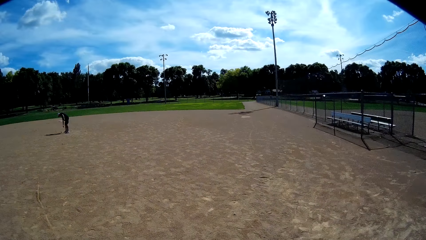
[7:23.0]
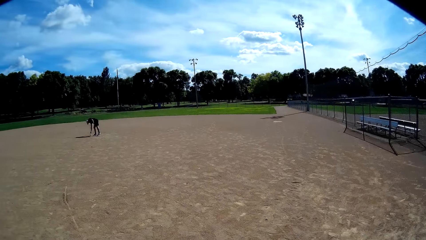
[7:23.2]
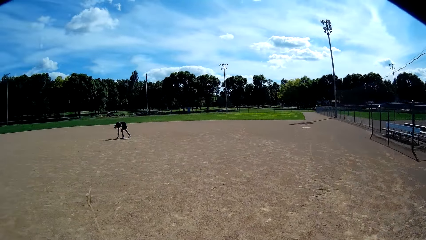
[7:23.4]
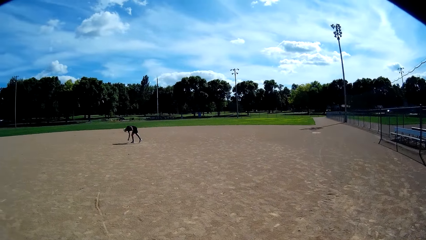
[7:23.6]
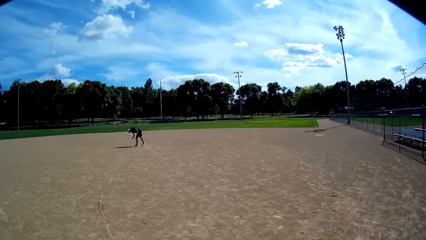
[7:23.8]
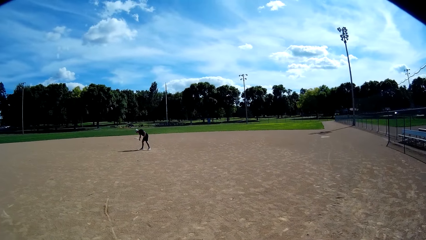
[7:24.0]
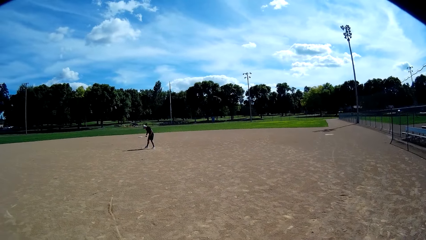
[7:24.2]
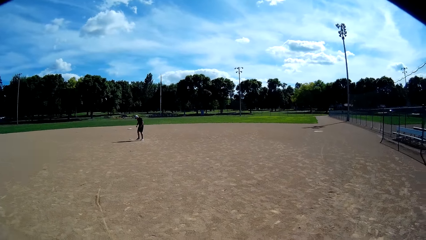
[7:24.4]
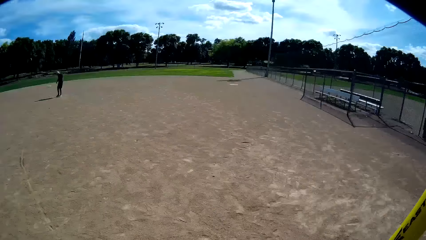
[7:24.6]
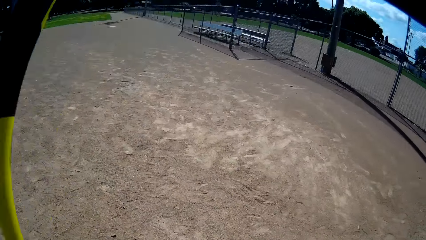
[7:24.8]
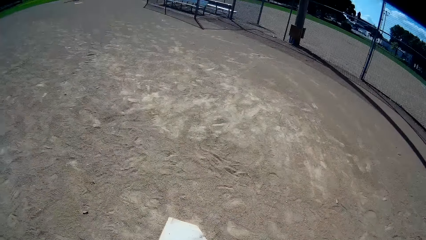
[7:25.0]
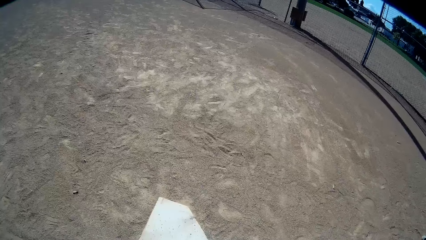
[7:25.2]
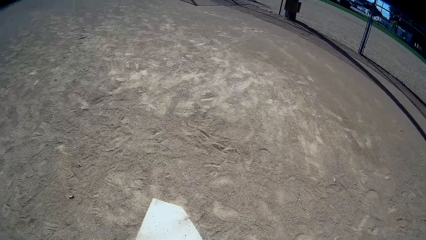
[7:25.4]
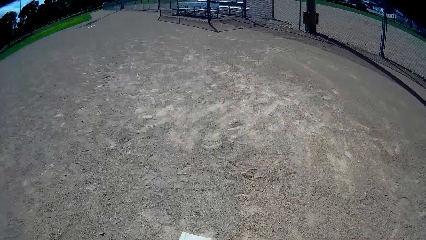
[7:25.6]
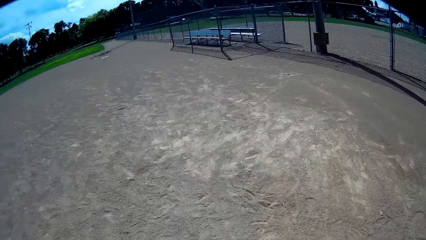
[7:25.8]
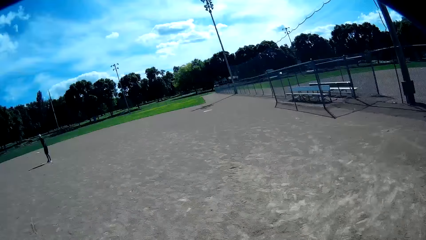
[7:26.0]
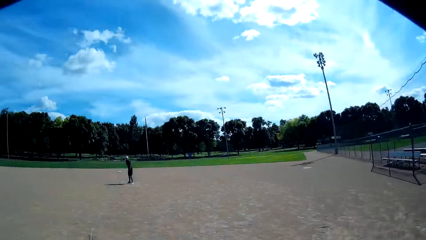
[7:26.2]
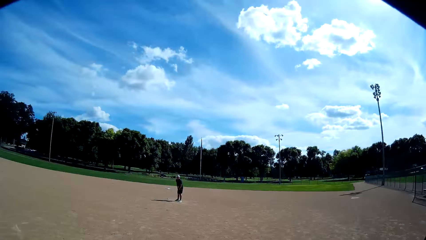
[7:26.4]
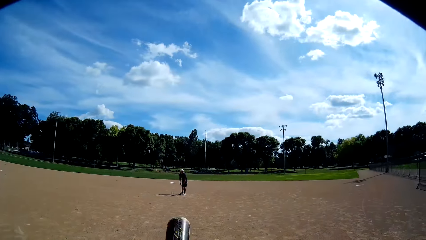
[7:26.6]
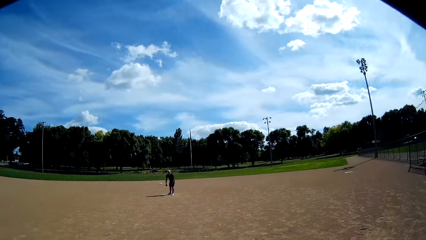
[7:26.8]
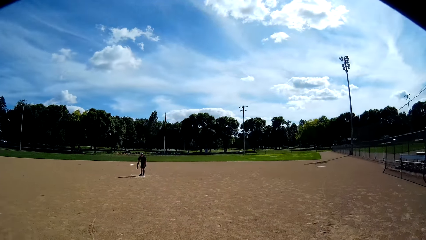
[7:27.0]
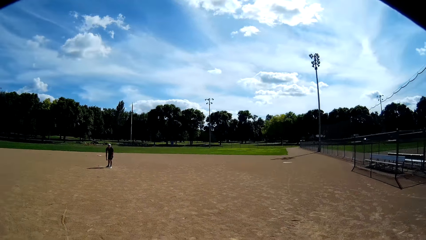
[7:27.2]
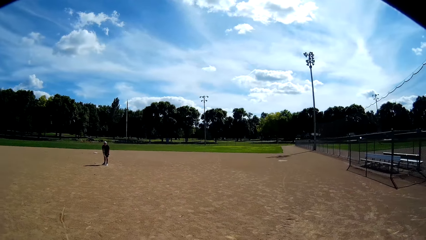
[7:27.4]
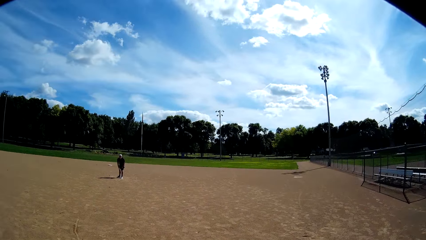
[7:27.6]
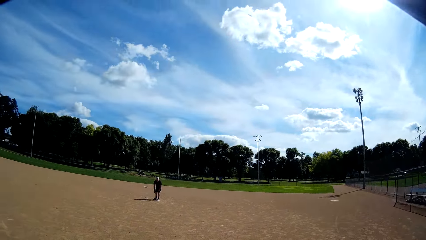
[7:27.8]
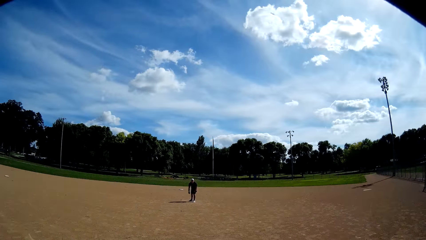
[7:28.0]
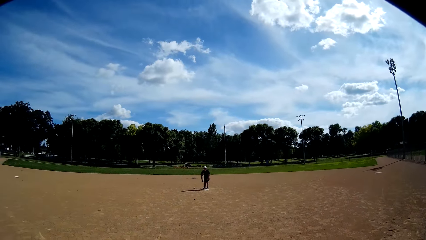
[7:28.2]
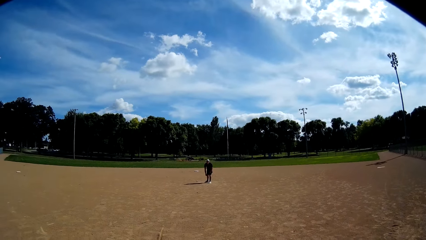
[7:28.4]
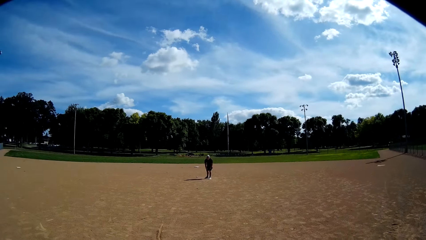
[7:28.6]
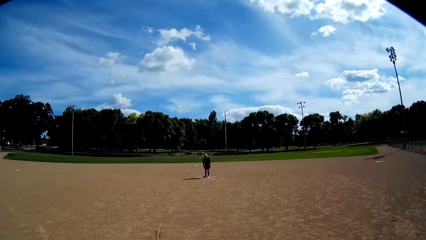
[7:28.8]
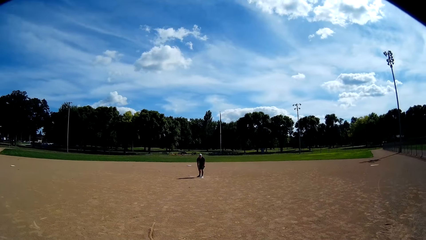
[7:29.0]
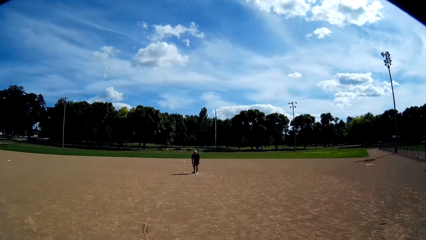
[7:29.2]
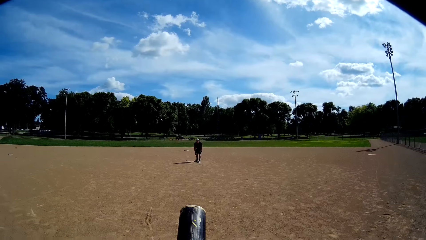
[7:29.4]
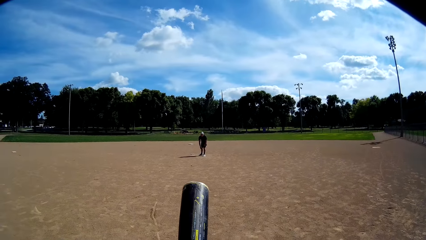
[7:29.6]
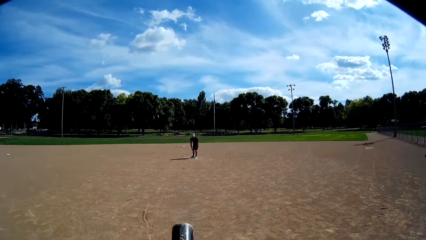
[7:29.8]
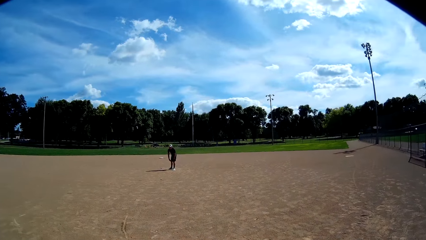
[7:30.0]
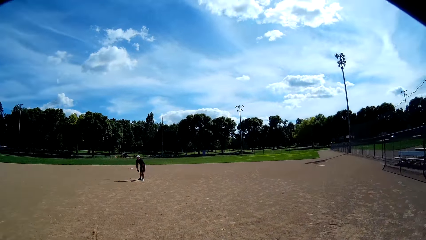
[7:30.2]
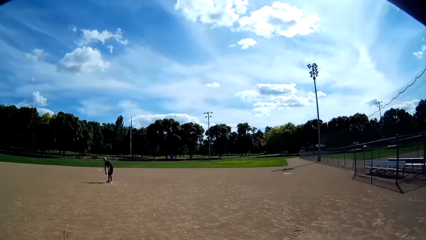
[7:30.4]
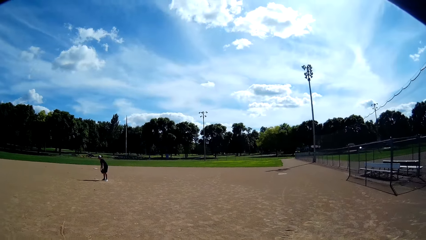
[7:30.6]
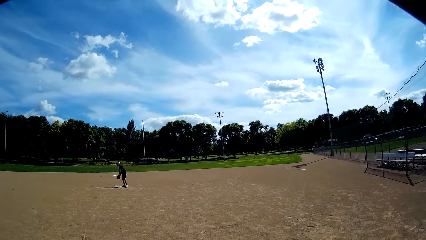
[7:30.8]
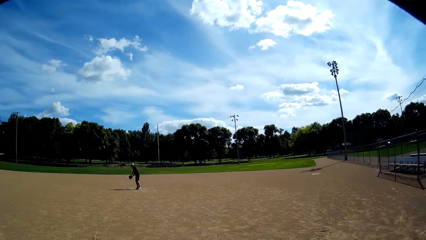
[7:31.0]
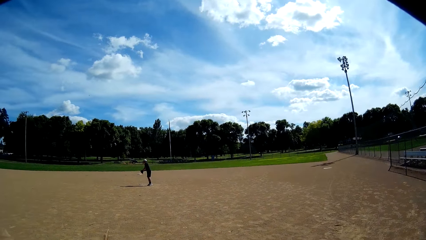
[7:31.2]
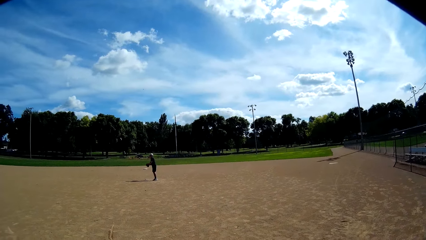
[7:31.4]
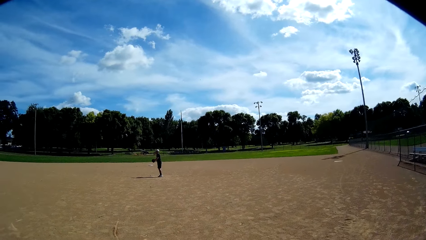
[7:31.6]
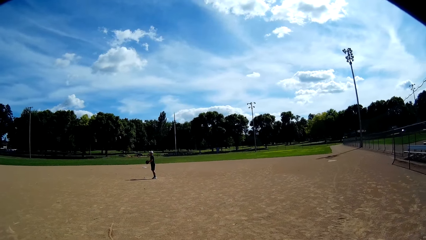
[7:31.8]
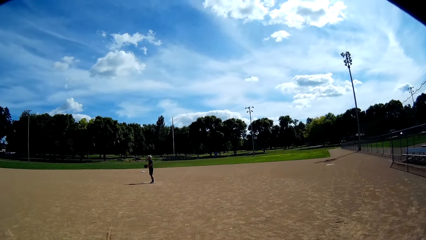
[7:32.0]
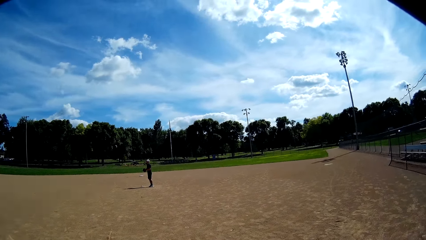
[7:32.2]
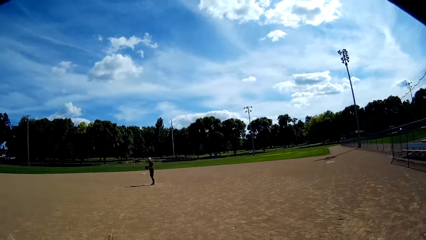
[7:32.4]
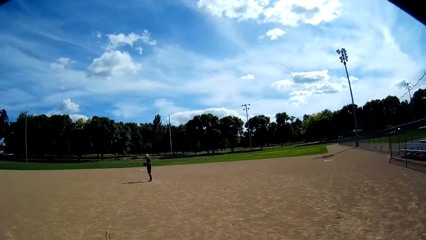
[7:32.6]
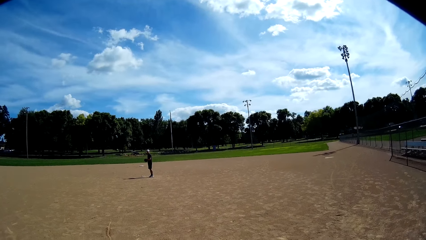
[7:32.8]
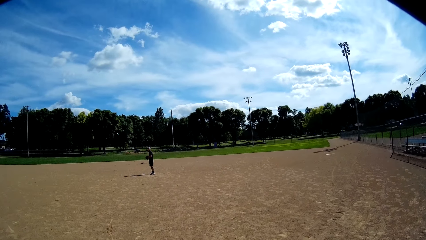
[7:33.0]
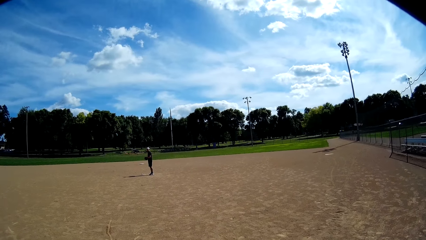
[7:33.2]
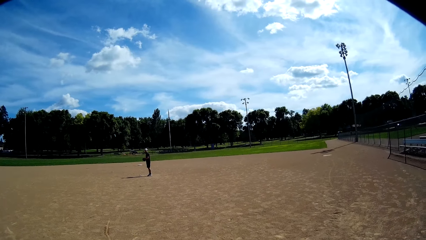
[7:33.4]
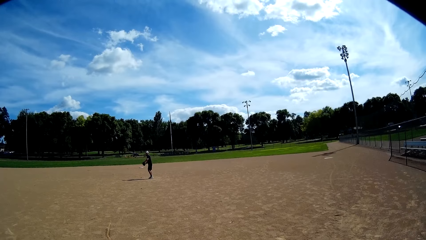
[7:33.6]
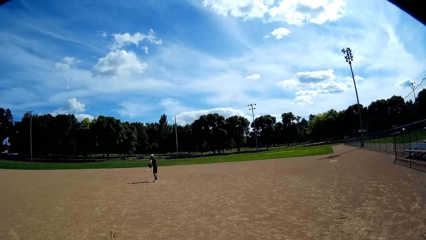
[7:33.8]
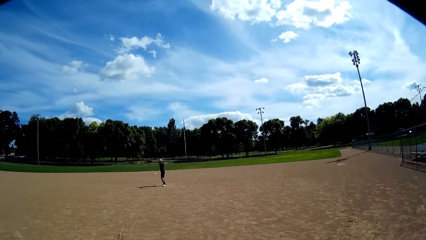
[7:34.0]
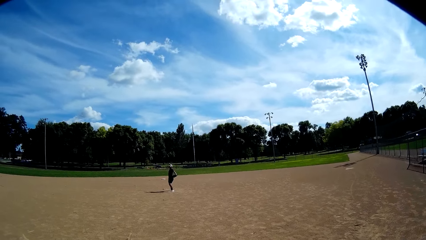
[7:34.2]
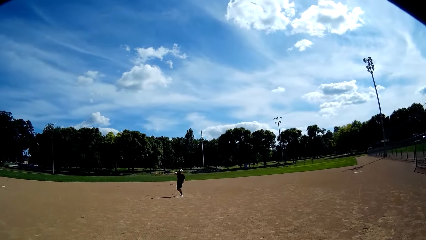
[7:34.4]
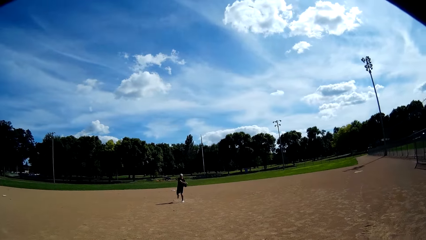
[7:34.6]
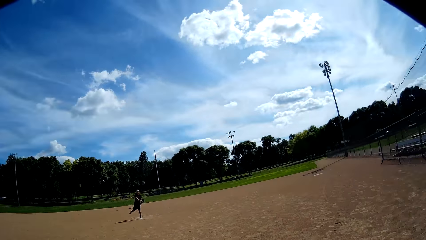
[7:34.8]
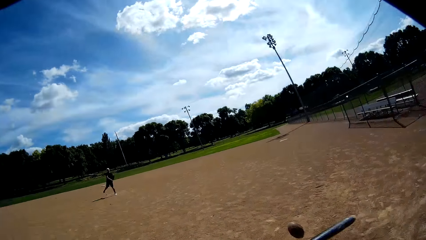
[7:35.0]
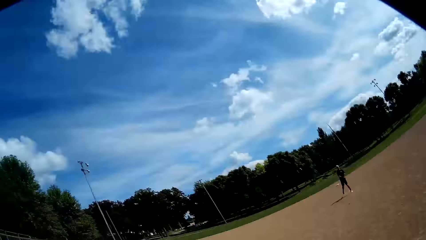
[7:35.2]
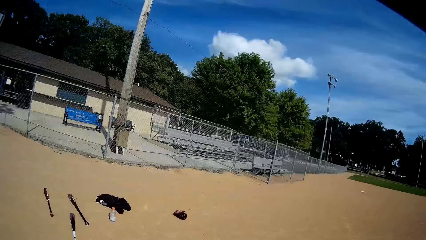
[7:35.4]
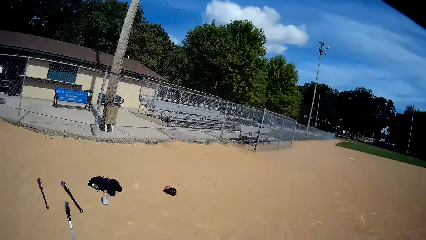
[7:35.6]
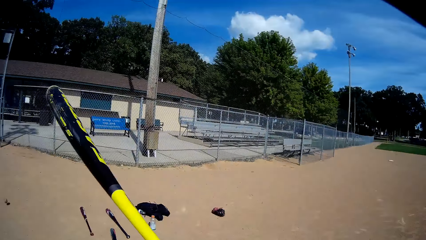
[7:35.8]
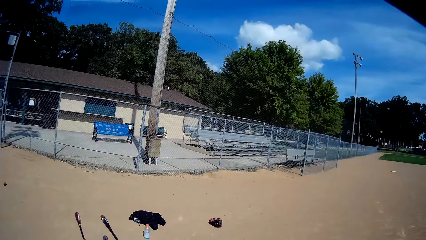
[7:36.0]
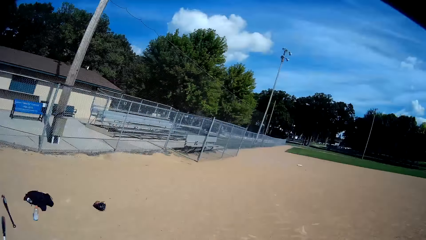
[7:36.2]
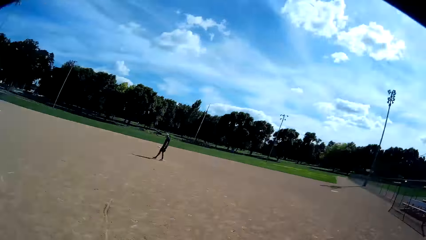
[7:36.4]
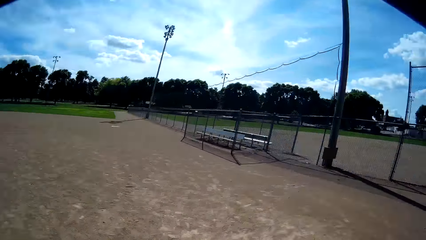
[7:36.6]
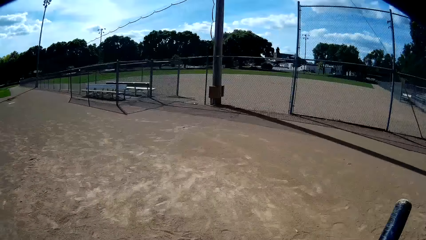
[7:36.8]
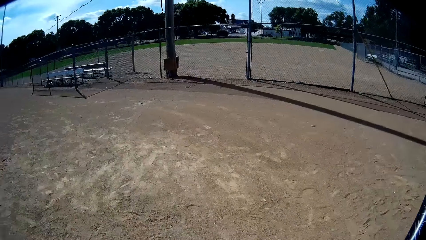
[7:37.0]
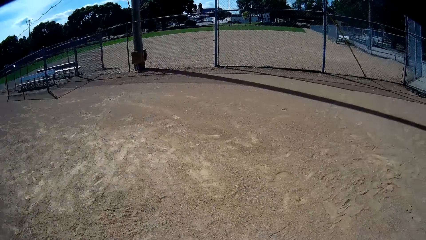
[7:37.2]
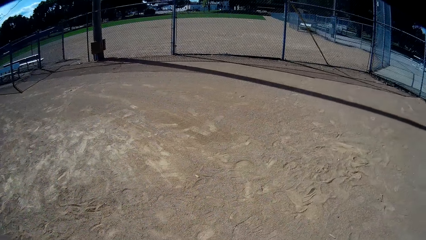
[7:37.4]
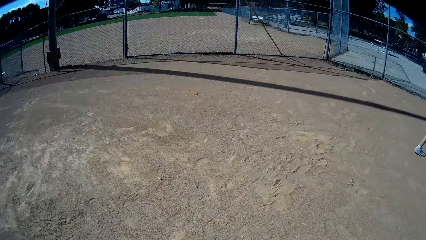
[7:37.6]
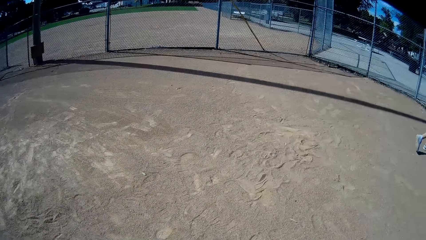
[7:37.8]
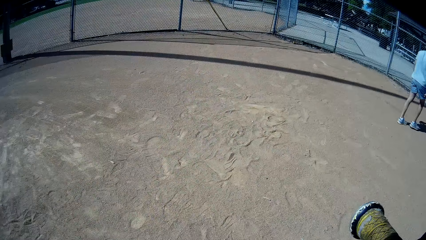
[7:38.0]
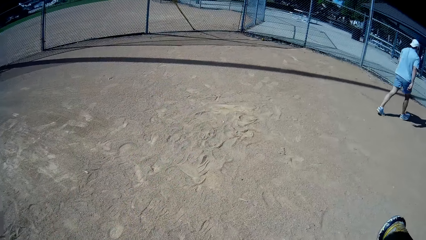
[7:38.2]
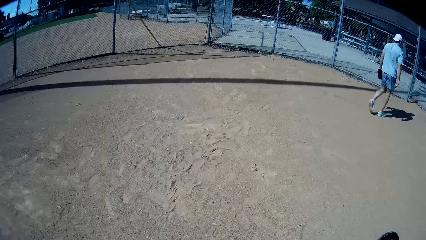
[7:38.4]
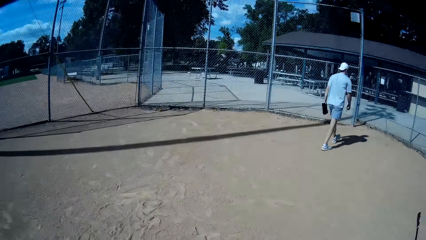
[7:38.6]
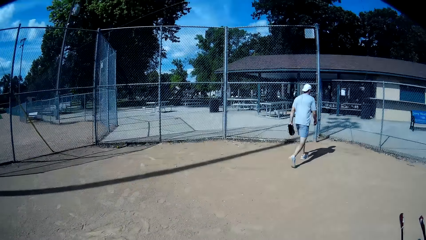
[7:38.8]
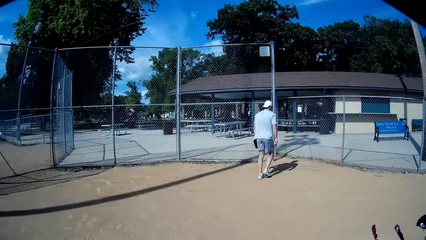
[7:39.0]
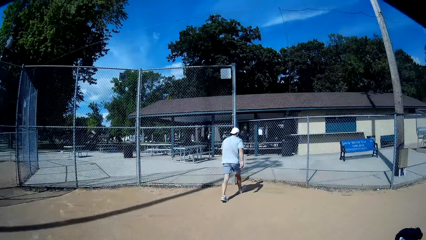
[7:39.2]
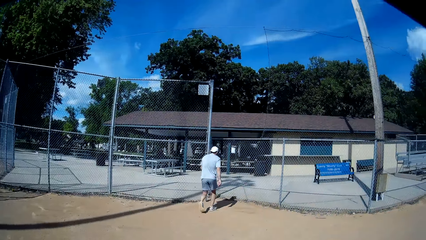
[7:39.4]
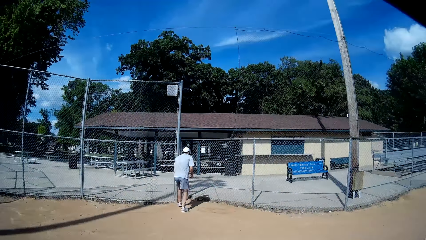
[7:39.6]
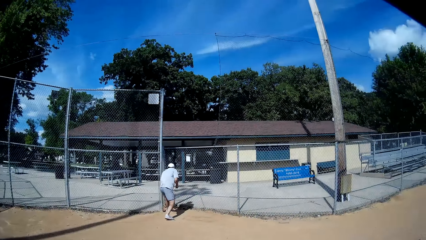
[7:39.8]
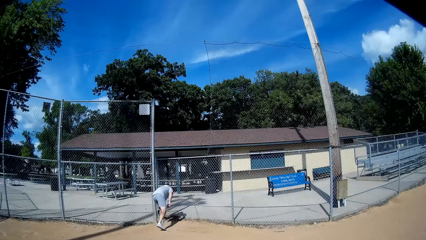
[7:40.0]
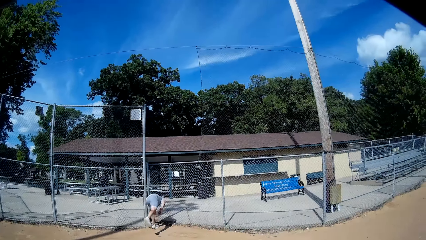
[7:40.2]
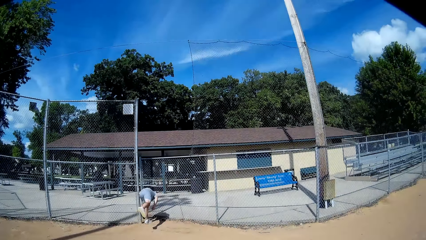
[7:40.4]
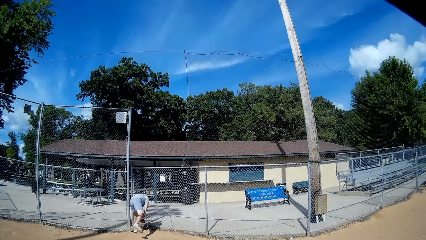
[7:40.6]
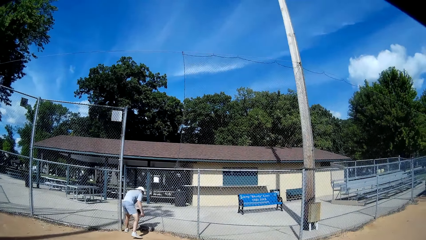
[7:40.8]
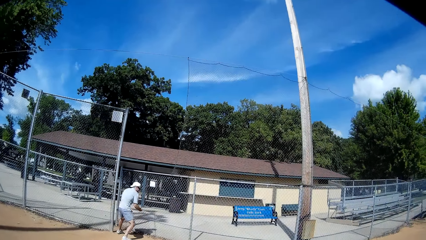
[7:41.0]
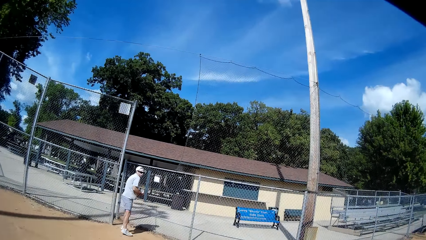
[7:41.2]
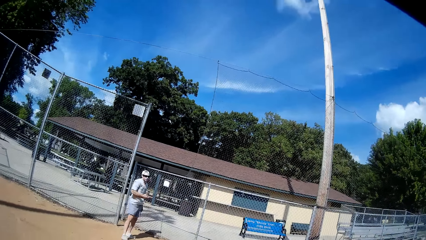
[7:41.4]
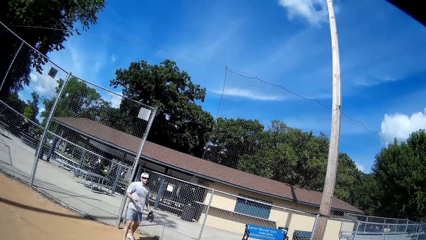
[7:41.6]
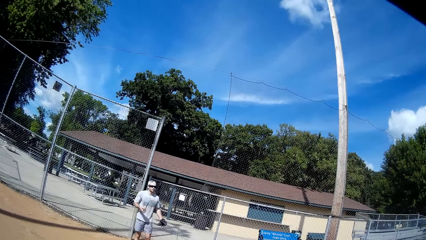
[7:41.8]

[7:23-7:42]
The man picks a ball from the ground with his right hand. The camera wearer stares at the ground. He stares at the man. The man throws the ball with his right hand towards the camera wearer. The camera wearer hits the ball with the baseball bat in his hands. He looks around. He stares at another man. The other man picks a ball from the ground with his left hand.
